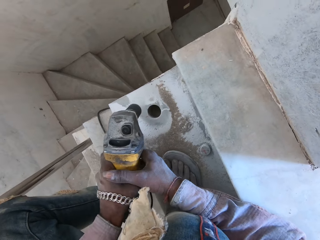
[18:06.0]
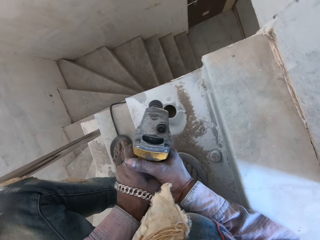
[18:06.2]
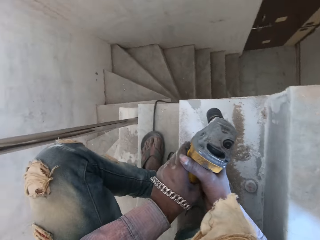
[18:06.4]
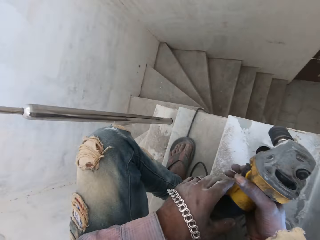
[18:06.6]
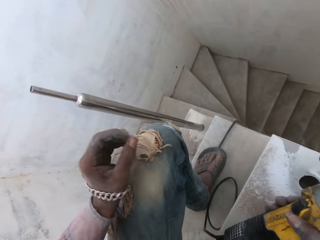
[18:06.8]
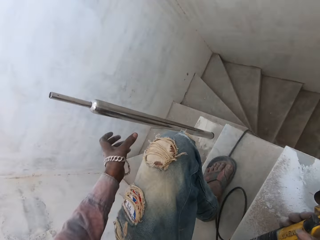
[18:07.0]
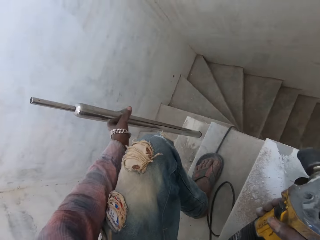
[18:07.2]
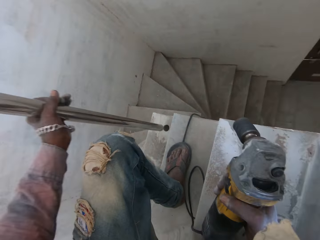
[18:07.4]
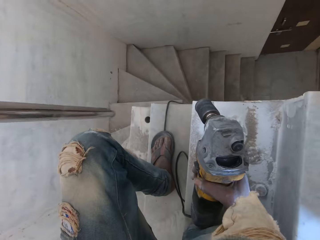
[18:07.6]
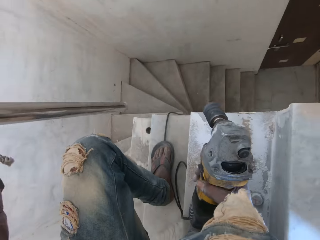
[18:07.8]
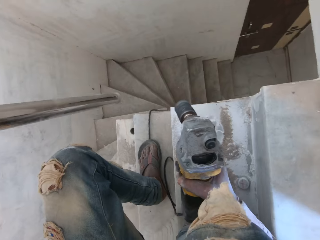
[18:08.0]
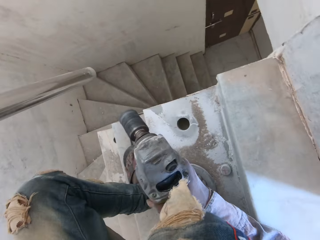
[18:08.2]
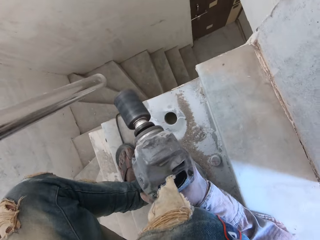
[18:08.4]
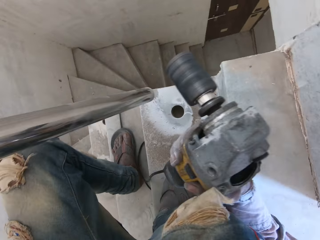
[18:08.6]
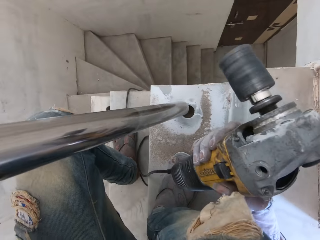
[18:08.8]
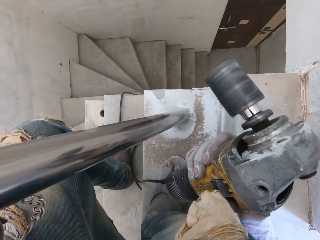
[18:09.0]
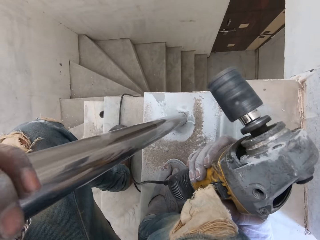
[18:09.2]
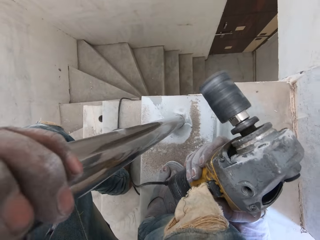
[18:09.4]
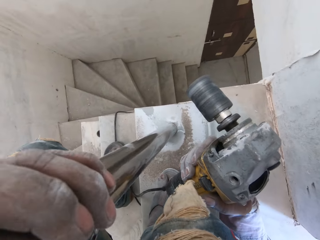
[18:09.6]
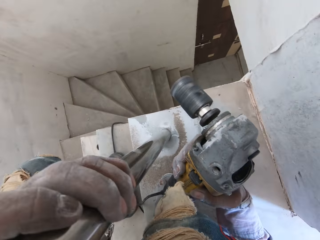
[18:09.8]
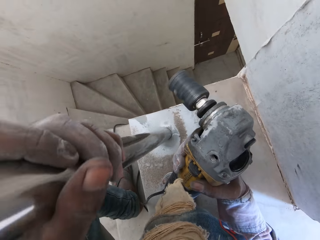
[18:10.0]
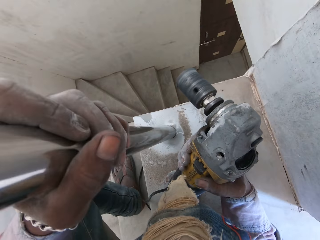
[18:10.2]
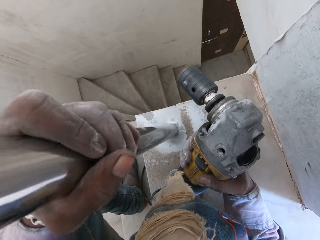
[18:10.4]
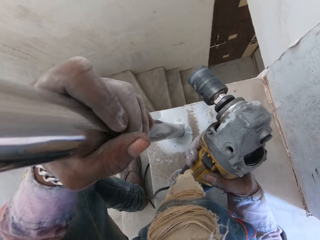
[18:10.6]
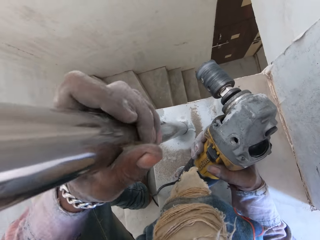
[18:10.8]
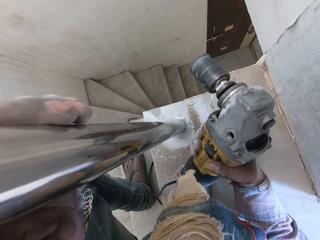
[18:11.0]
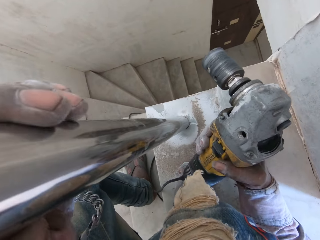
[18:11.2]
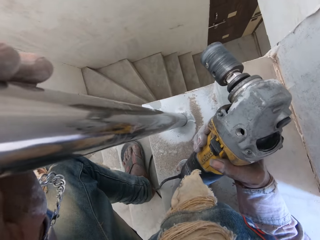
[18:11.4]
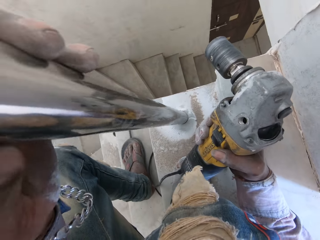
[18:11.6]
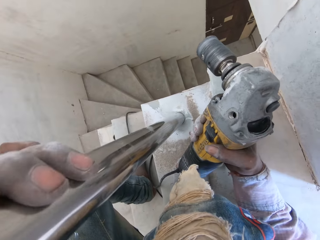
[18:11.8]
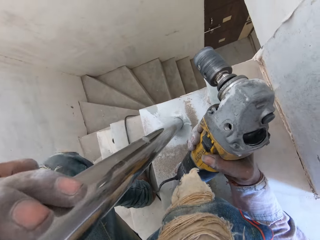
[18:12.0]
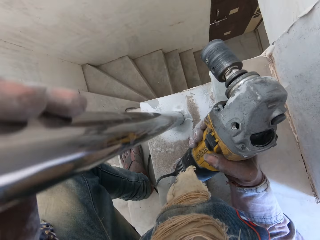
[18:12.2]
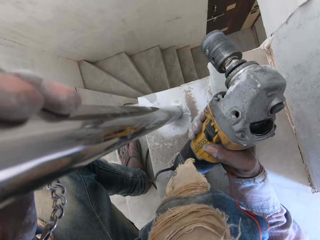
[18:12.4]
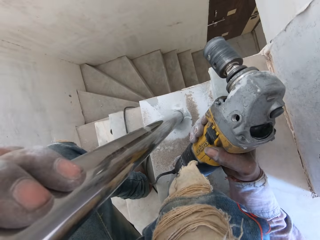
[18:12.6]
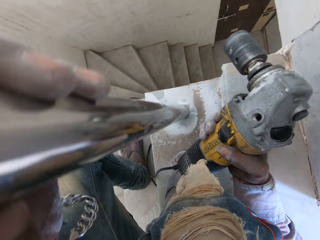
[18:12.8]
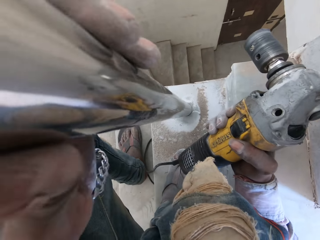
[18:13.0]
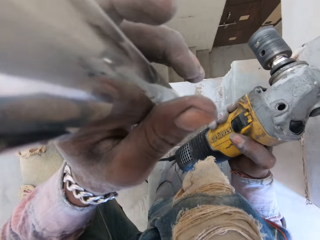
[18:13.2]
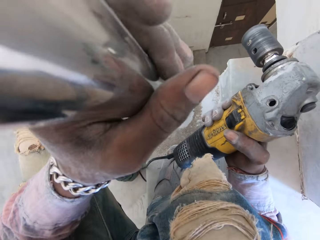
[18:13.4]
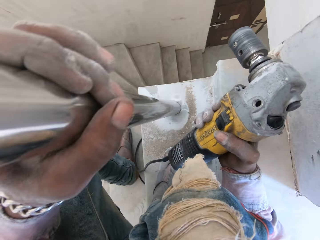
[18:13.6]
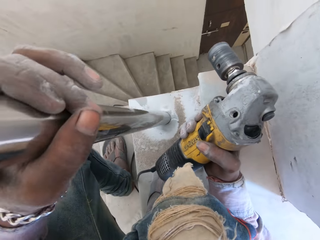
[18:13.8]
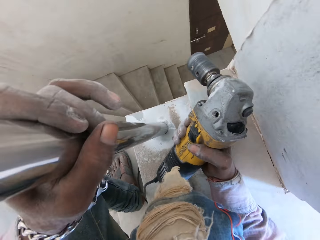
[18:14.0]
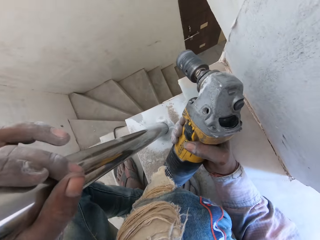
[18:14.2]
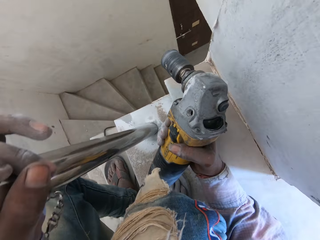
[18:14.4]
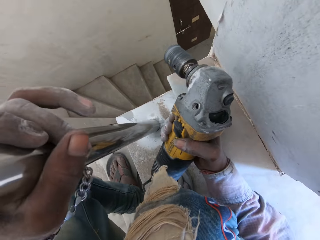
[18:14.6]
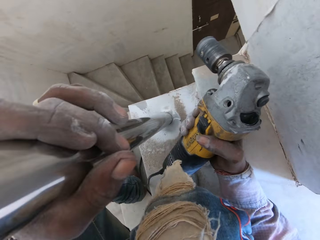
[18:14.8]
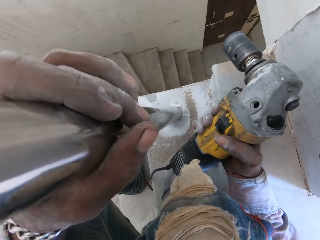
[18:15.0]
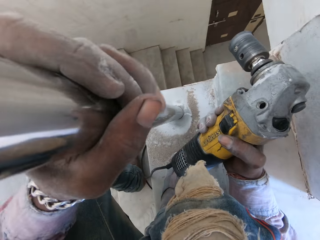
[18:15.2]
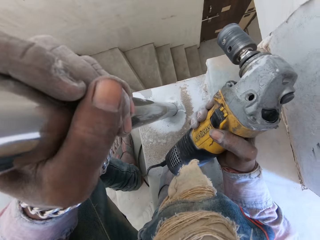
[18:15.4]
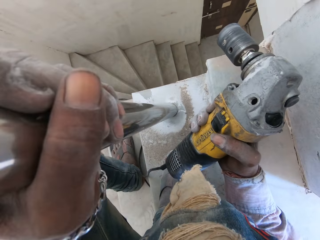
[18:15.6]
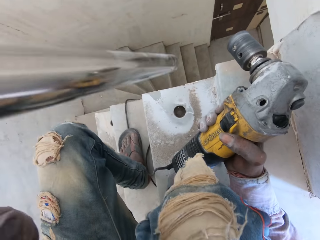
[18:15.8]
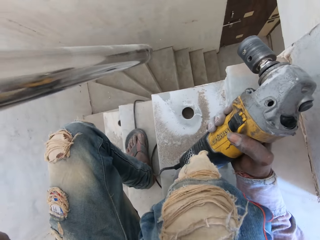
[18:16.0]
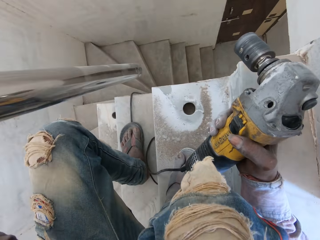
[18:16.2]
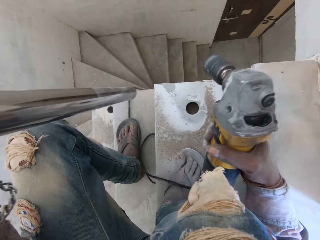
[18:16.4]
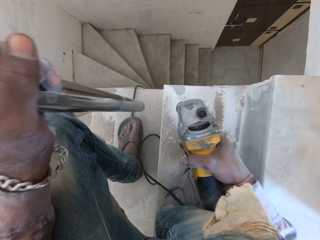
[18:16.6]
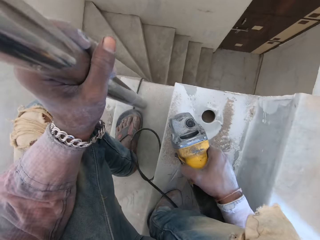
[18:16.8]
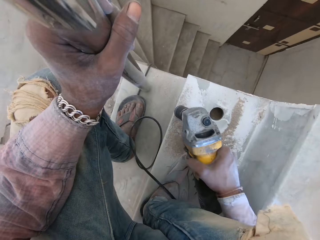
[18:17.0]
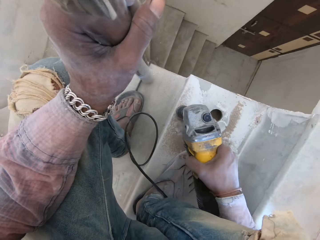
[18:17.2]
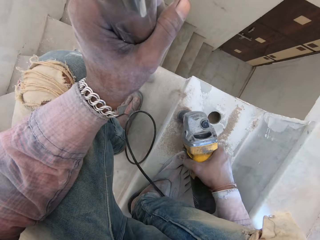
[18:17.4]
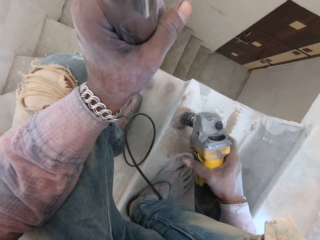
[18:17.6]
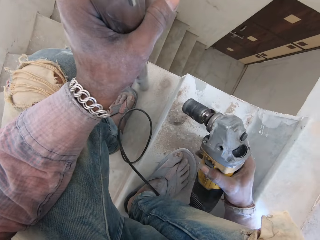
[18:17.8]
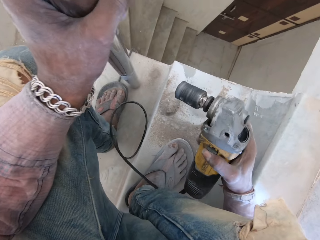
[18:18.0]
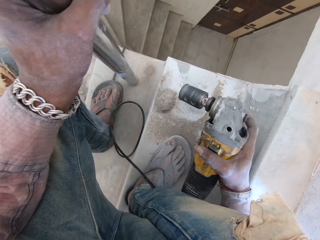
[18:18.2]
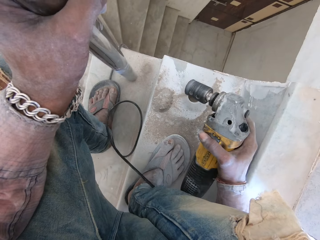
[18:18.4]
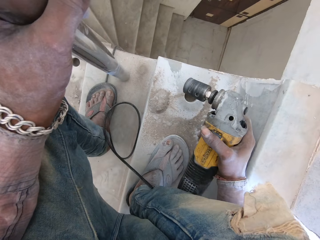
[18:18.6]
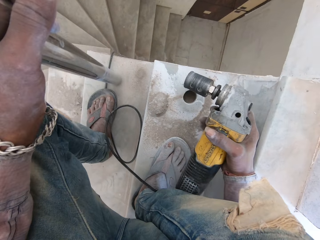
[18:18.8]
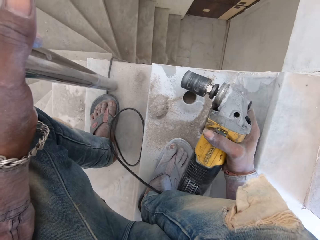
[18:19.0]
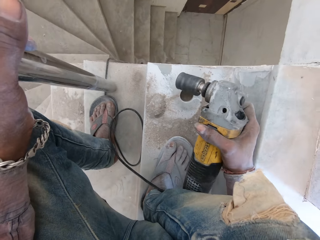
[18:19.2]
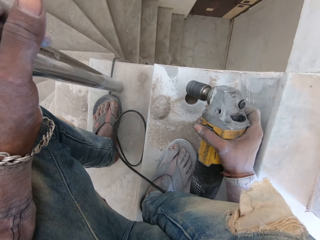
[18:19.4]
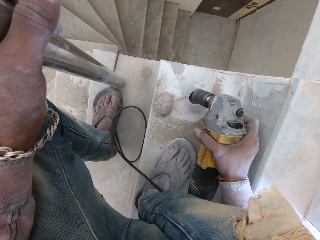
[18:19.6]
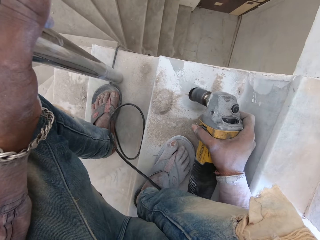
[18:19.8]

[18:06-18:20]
The camera wearer picks a metal baluster from the hole. They insert the metal baluster in another hole. They adjust the metal in the hole. They fix the pipe in the hole. They pull the metal from the hole. They hit the stairs with the driller.

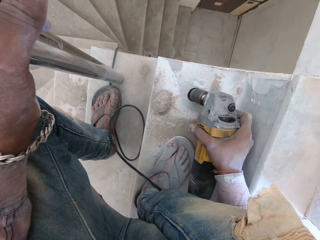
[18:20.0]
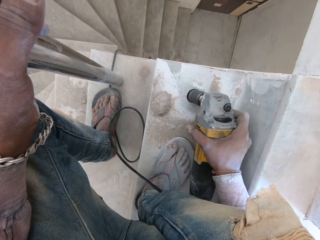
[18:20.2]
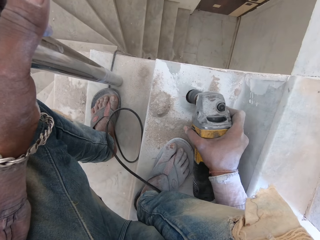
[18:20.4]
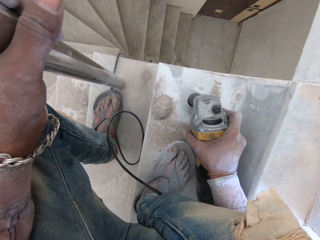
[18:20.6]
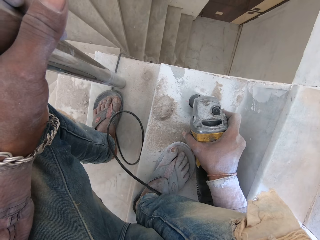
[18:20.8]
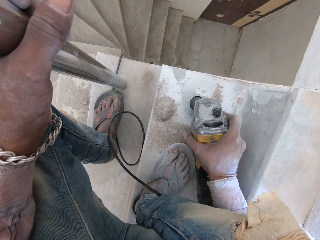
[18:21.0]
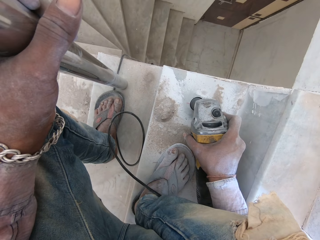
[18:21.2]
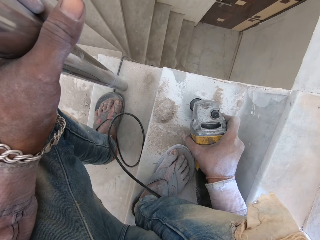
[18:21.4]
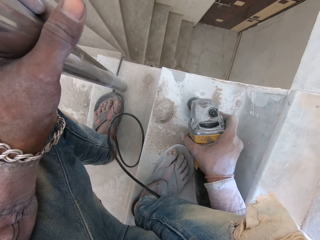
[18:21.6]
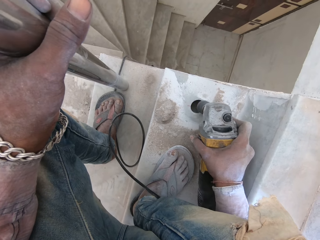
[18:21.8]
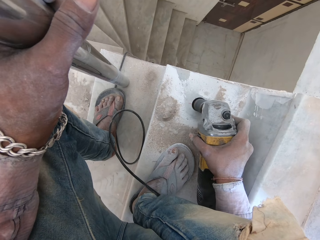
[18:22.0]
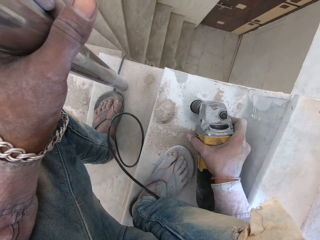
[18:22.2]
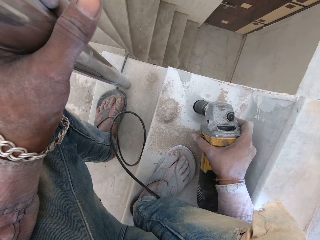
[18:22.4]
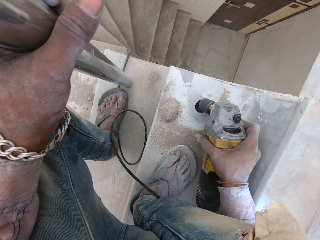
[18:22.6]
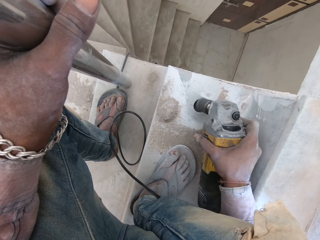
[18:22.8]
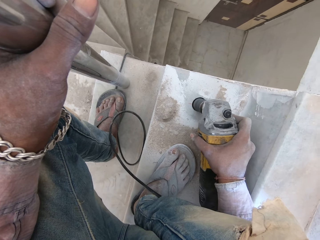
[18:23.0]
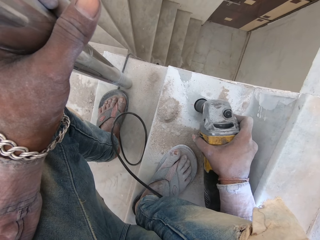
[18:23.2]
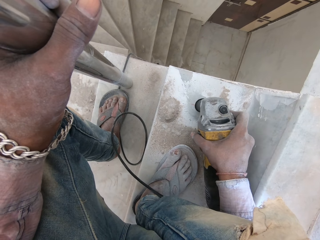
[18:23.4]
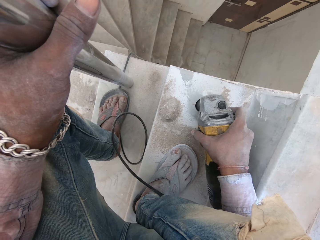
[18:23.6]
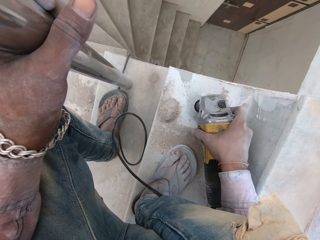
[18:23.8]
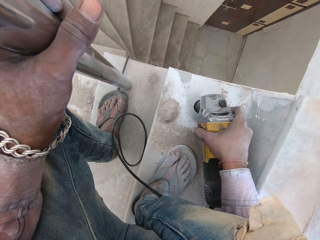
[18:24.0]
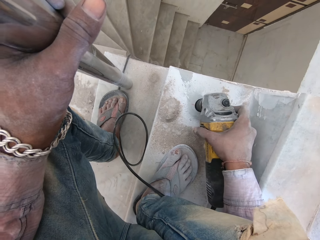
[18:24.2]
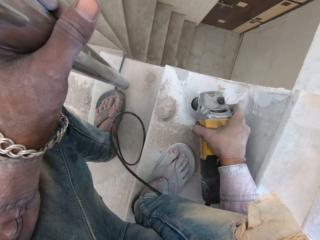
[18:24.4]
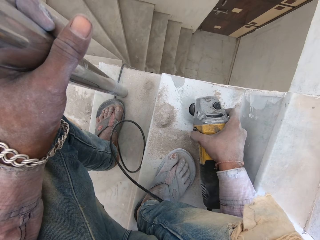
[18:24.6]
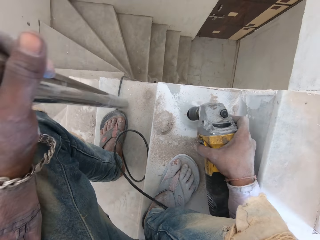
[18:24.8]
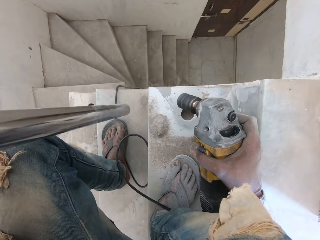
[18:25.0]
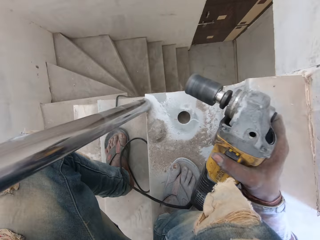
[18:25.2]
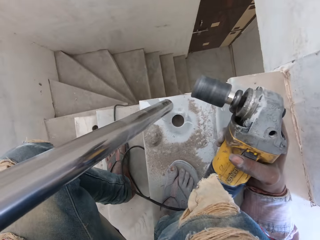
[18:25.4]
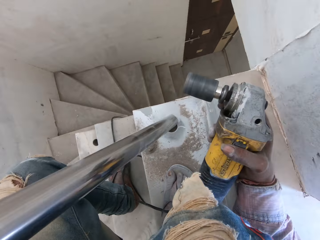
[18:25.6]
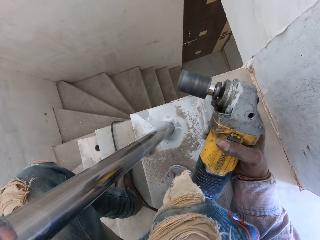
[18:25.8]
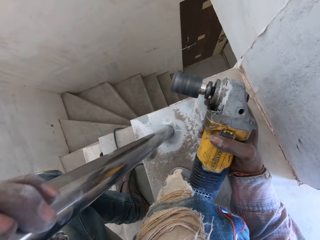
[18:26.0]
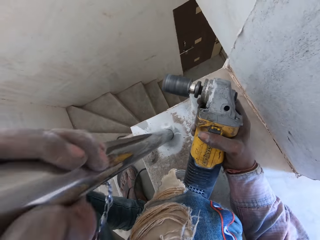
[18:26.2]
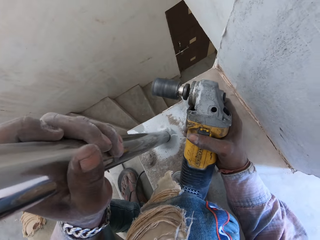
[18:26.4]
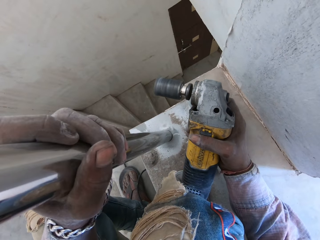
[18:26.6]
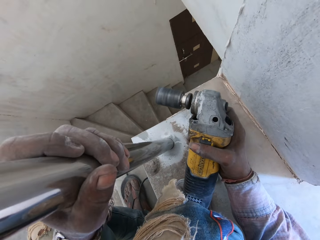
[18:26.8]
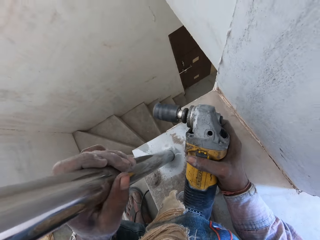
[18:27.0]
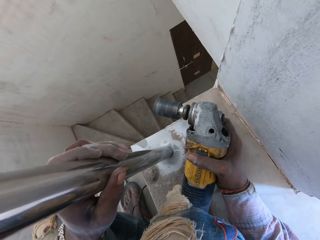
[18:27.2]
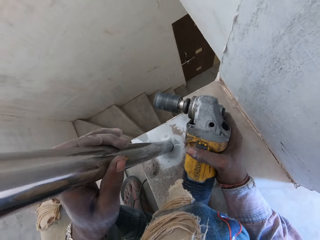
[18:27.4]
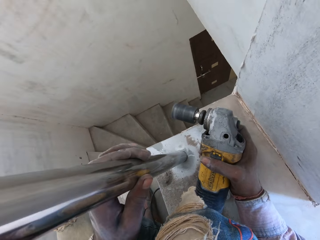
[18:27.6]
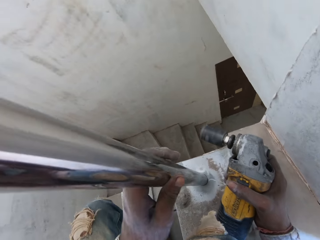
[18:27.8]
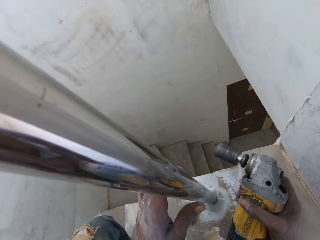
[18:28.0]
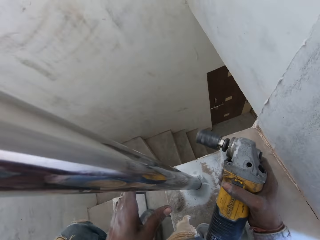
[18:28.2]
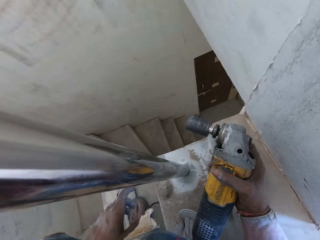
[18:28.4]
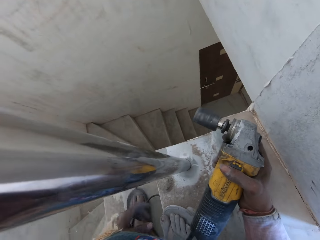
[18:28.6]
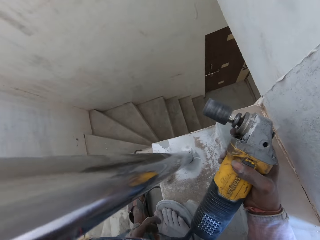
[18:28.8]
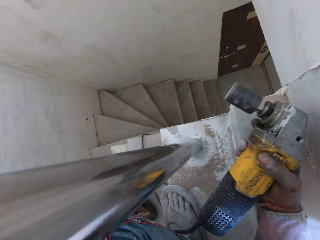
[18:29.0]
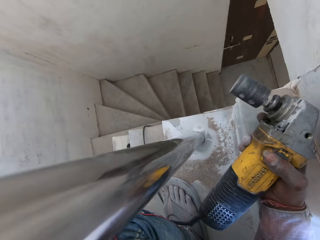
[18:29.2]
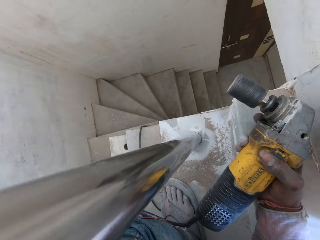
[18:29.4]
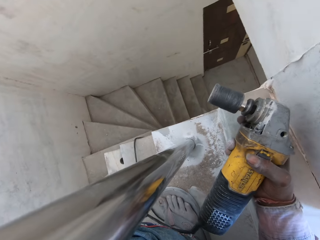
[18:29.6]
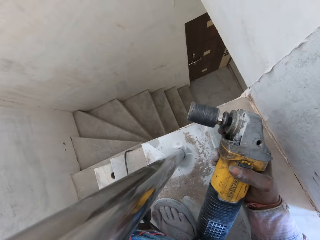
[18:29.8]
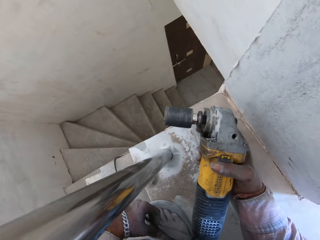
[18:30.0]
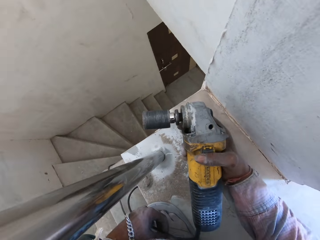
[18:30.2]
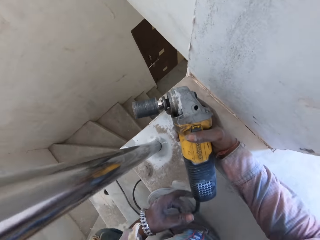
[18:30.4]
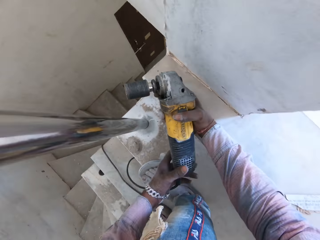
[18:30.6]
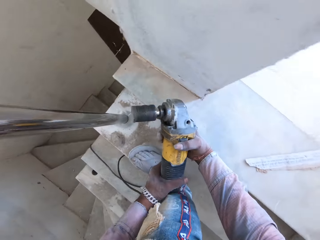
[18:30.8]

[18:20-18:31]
The camera wearer drills a hole with a power driller. He pulls the power driller off the stairs. He fixes the metal rod in the hole. He pulls his hand off the metal rod.
